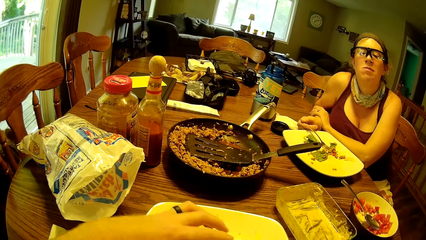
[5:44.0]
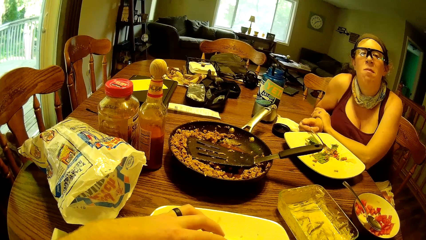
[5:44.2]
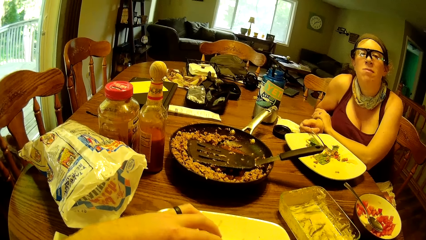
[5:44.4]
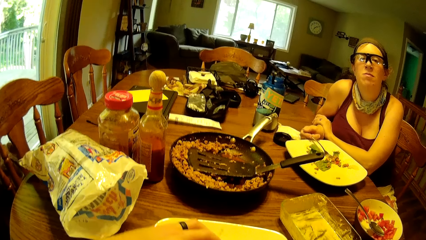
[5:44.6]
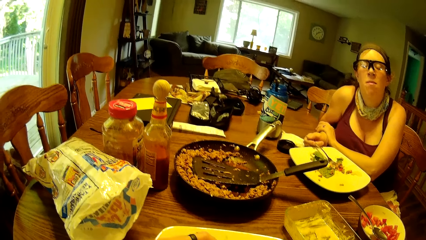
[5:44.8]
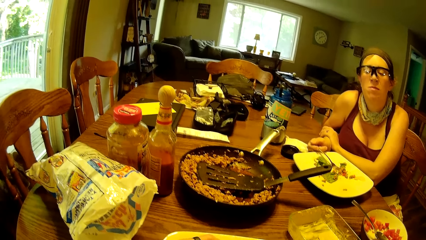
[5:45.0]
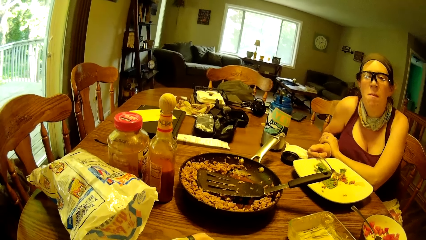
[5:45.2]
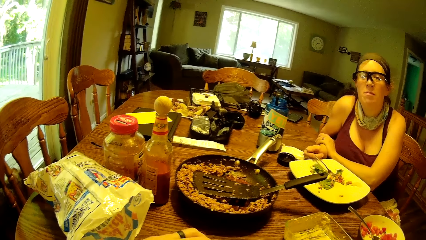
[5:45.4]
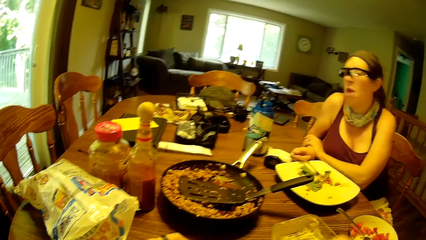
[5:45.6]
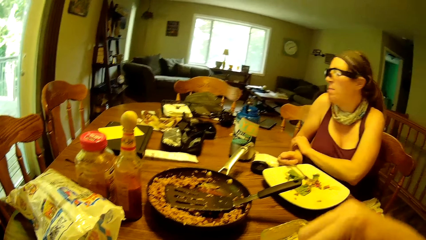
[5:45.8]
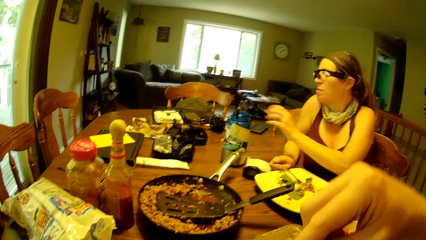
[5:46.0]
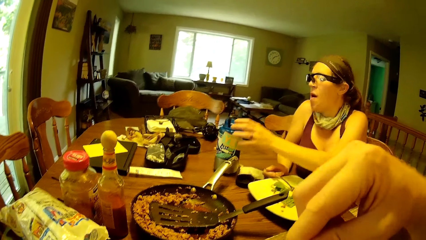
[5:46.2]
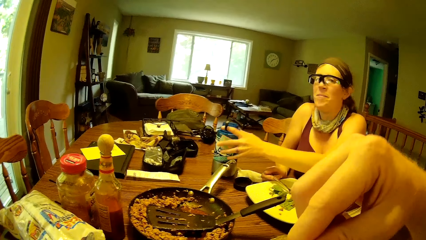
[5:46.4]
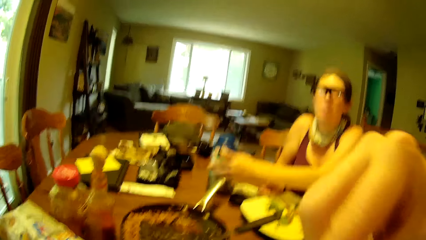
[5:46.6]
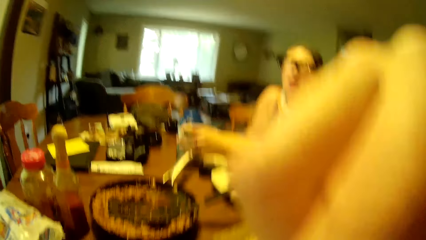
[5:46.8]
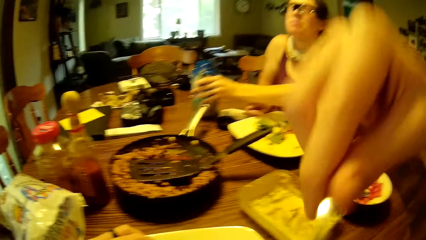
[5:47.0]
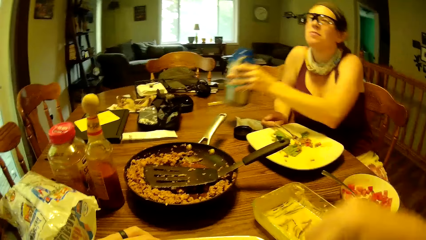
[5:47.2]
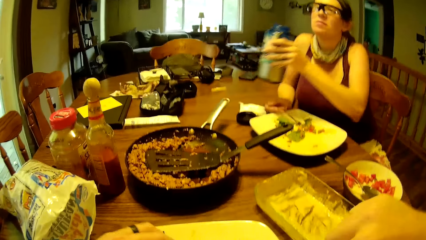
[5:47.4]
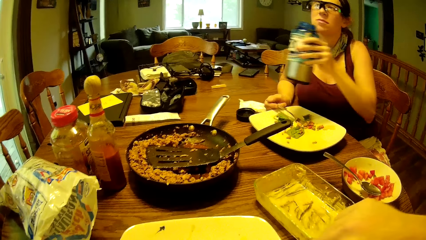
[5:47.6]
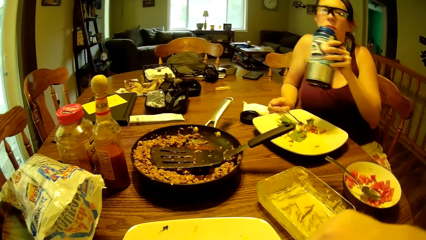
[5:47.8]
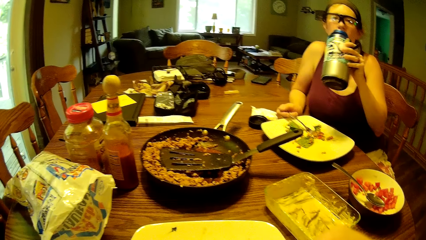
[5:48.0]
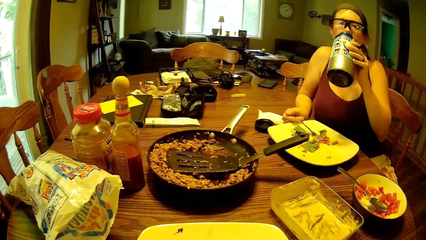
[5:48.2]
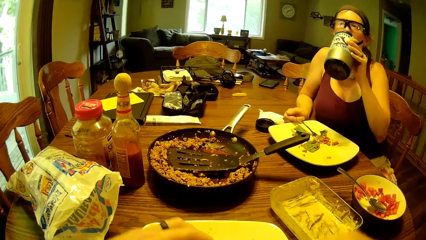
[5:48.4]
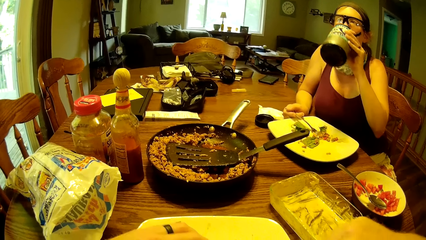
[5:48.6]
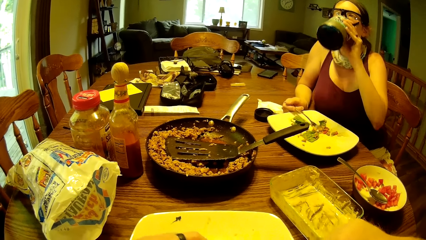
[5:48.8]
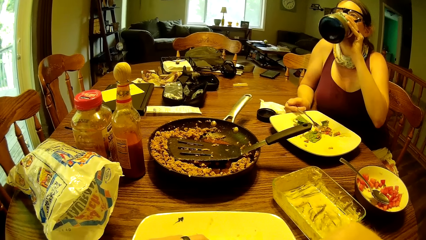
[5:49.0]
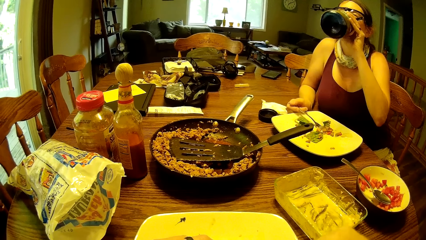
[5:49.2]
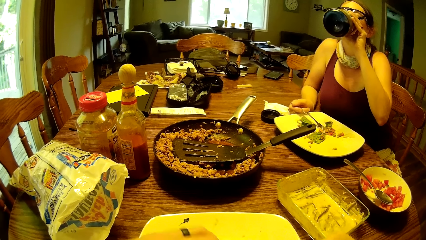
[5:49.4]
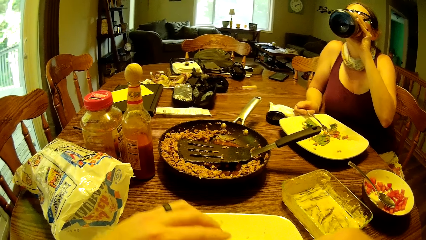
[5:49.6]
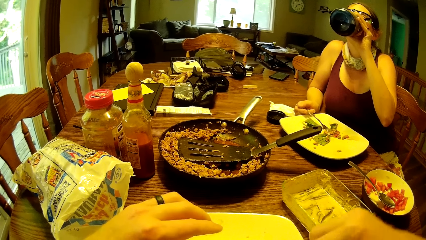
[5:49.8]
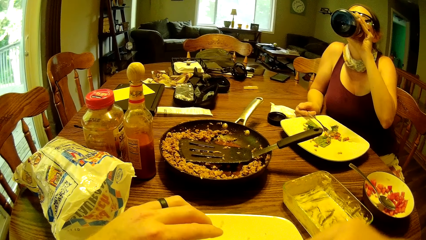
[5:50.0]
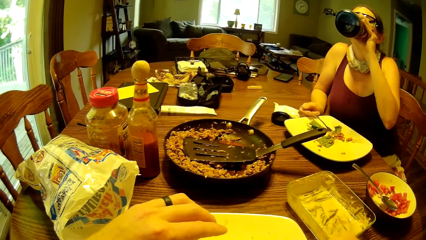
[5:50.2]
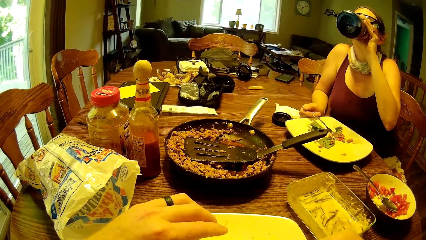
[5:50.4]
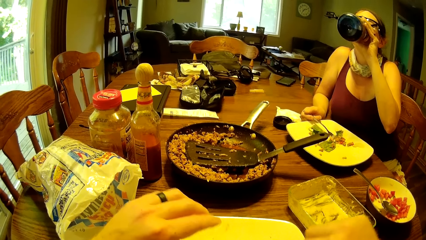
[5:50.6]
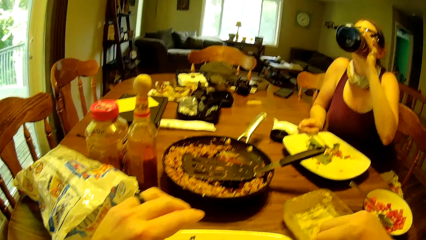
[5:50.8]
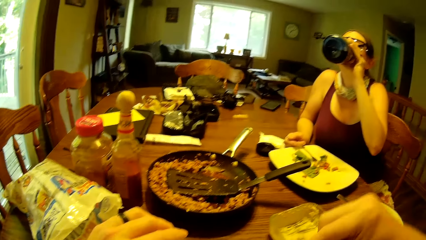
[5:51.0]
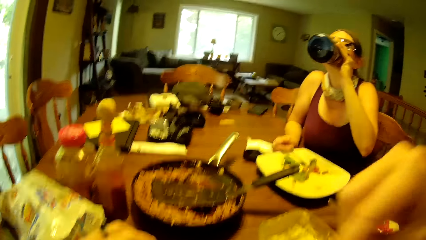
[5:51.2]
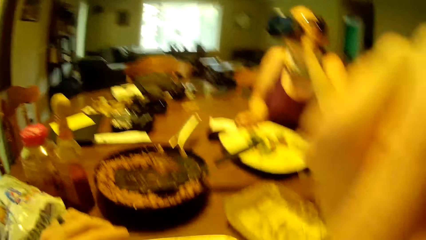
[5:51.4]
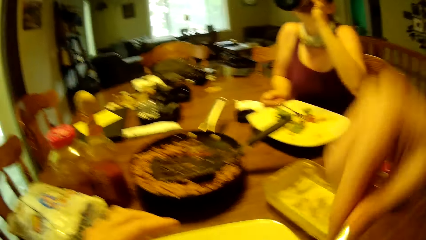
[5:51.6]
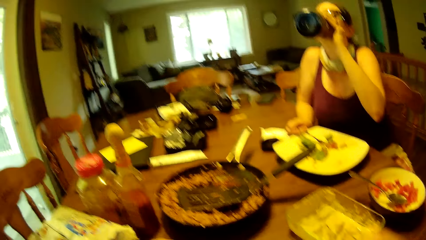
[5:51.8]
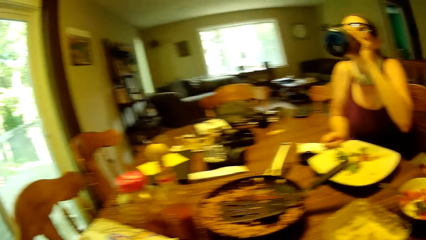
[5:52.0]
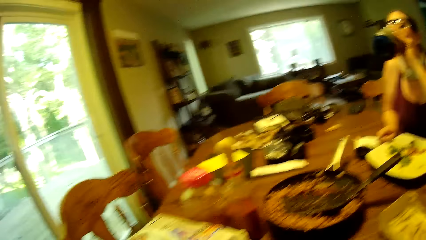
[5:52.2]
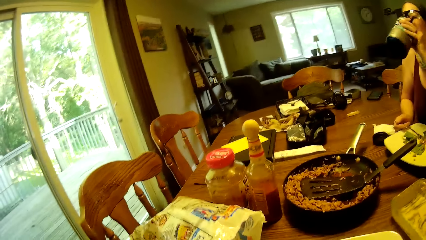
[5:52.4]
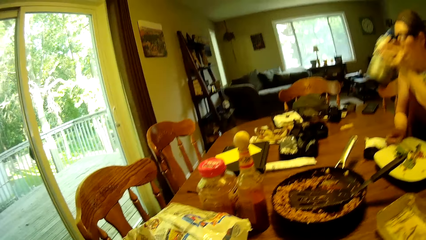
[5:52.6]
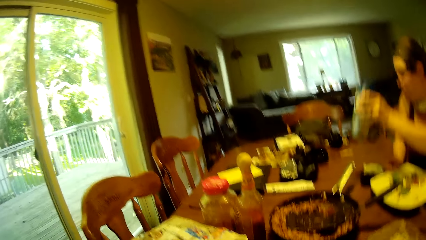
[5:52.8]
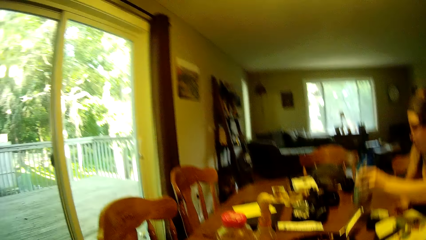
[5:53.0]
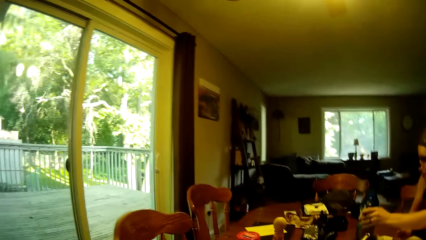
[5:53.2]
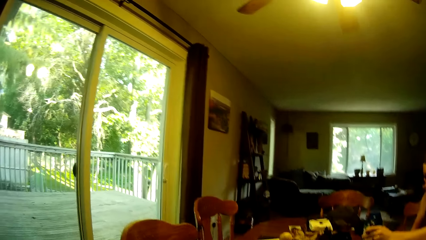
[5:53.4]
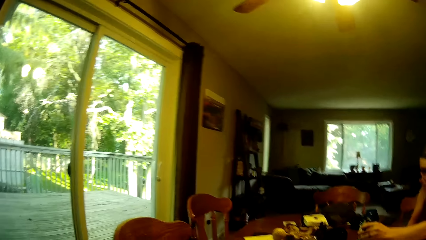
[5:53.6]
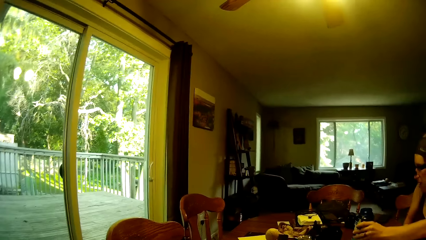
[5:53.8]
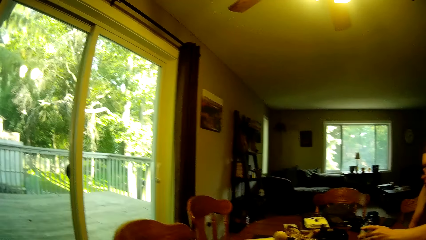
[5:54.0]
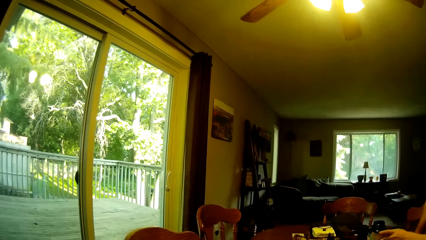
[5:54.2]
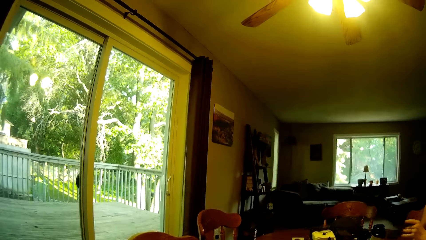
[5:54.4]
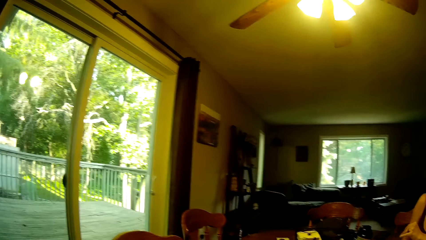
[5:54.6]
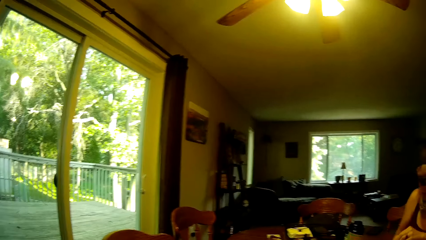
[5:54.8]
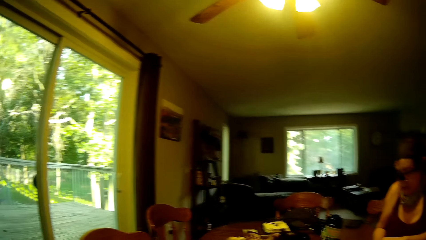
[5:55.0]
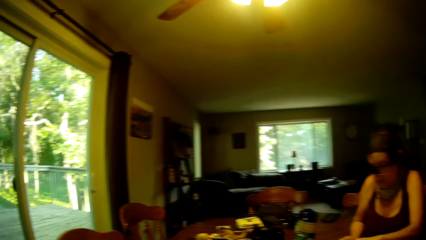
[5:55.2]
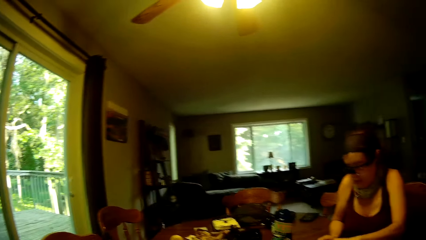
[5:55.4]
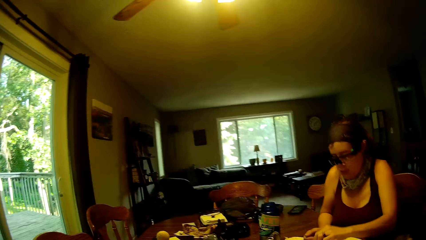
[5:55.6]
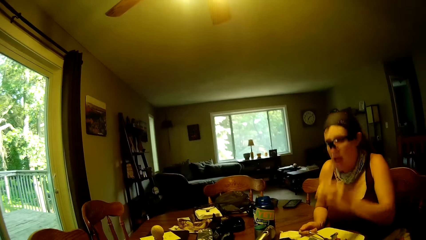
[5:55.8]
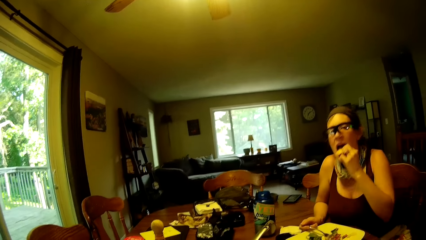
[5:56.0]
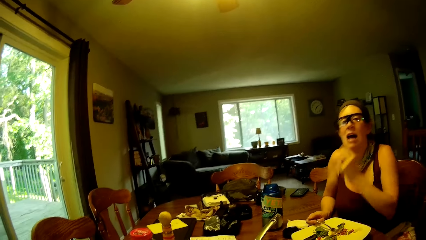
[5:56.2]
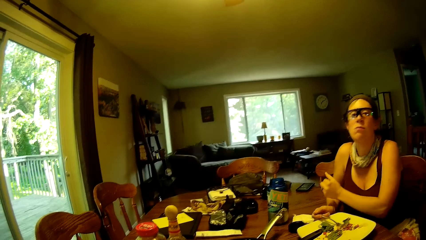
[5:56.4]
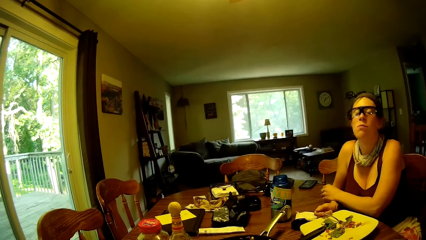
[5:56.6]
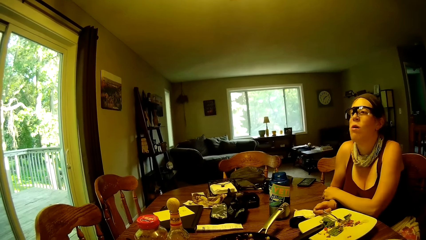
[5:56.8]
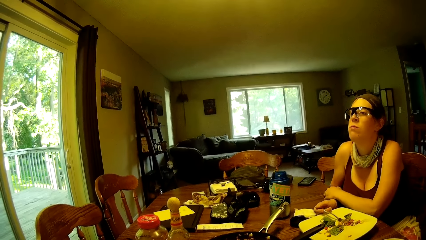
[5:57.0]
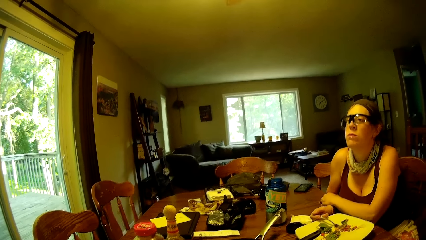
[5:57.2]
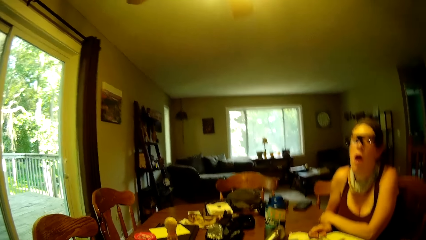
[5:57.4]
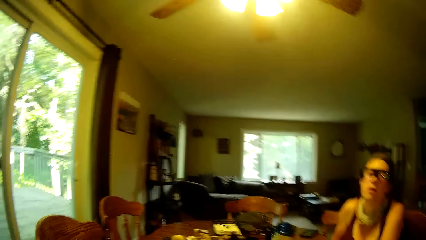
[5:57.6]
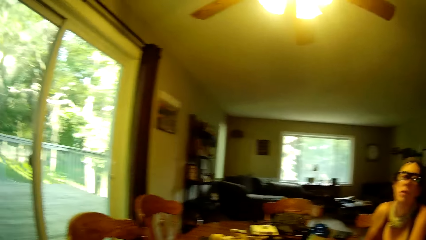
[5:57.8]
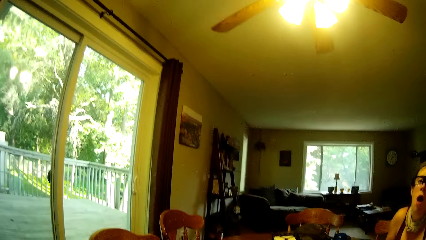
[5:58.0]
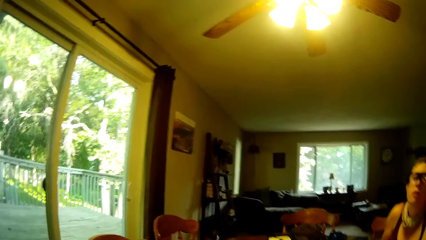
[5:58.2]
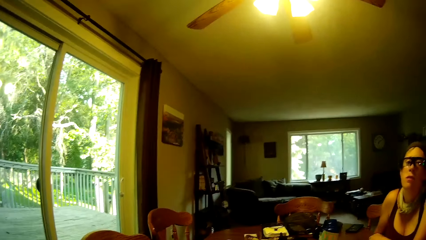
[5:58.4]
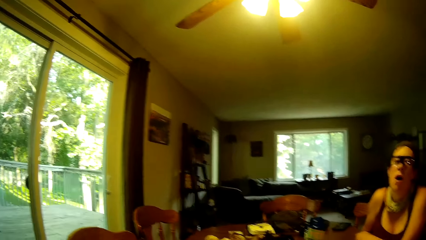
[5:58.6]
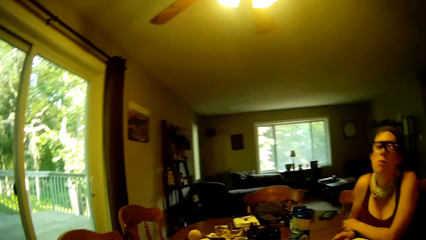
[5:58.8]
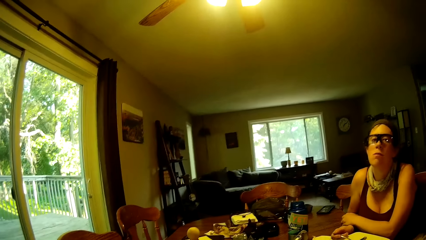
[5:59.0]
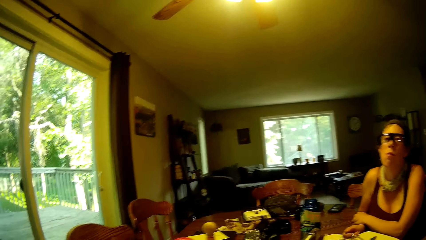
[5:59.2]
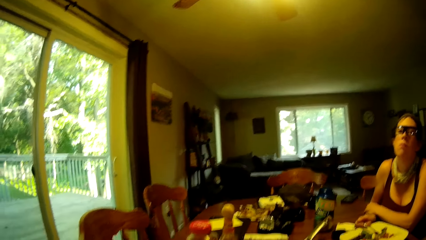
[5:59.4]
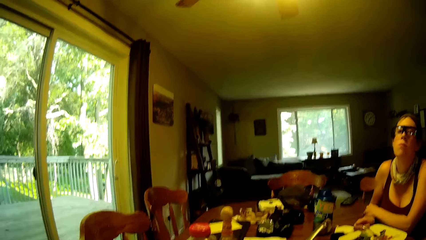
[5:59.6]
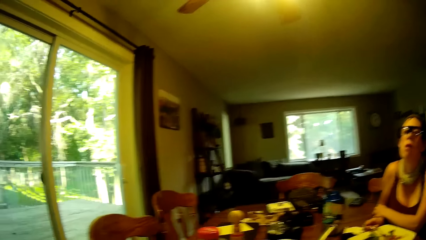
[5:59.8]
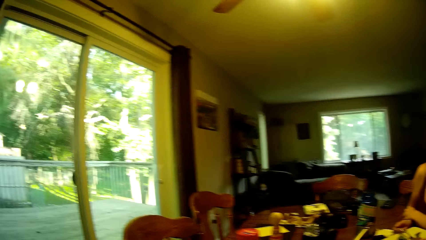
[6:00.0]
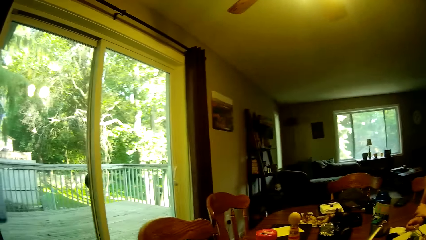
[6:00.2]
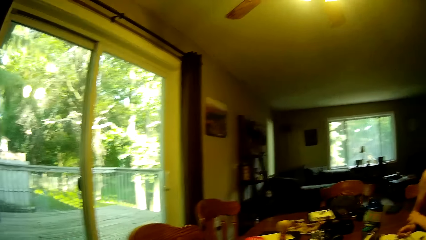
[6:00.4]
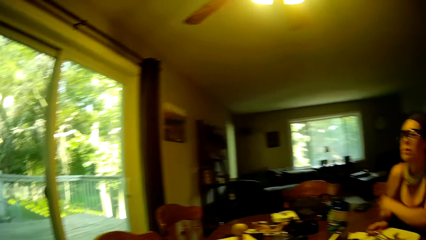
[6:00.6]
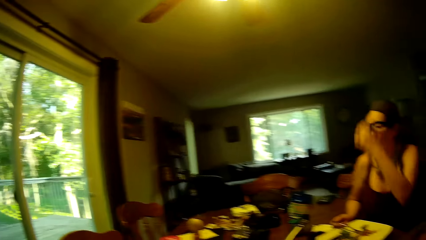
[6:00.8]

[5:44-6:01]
The camera wearer puts food in his mouth. A woman picks up a bottle from the dining table with her left hand. The woman drinks water from the bottle. The camera wearer puts food in his mouth. The woman drops the bottle on the dining table with her left hand. The woman puts a piece of cucumber into her mouth with her left hand.
